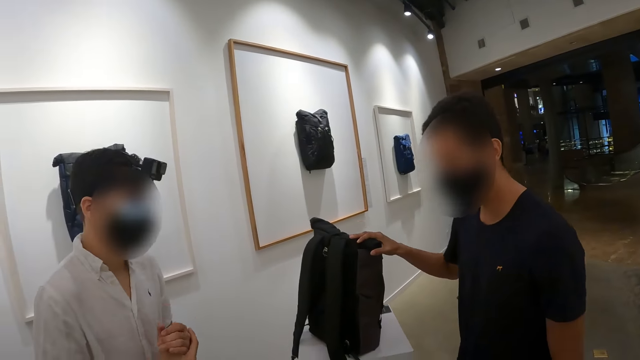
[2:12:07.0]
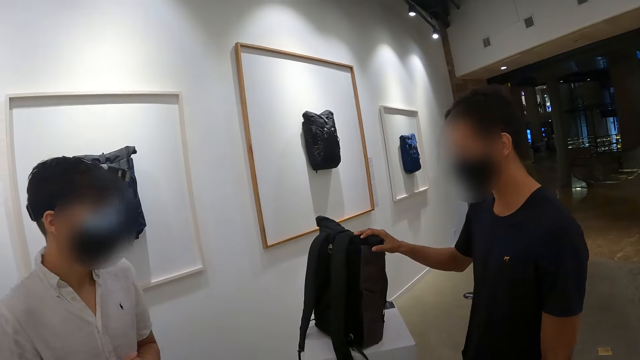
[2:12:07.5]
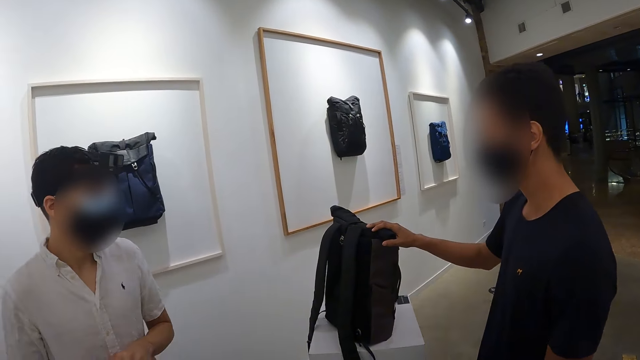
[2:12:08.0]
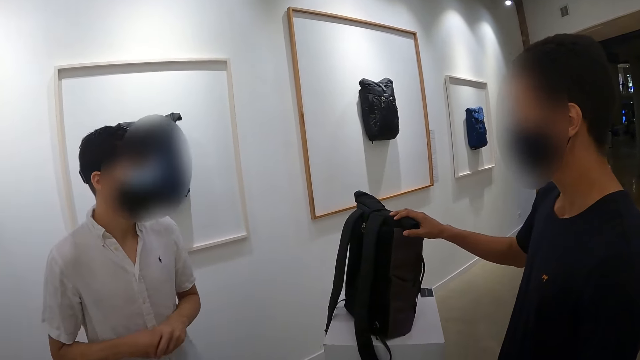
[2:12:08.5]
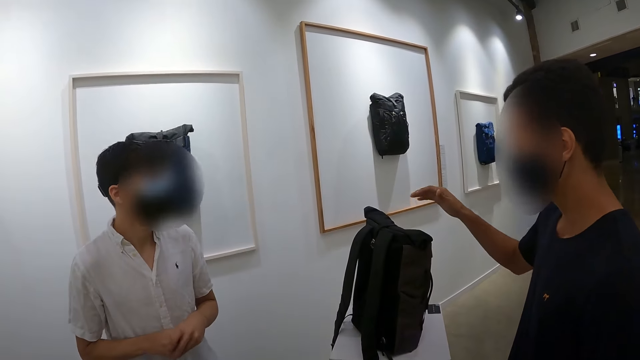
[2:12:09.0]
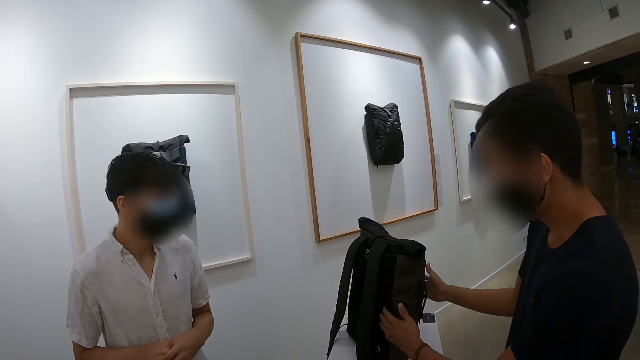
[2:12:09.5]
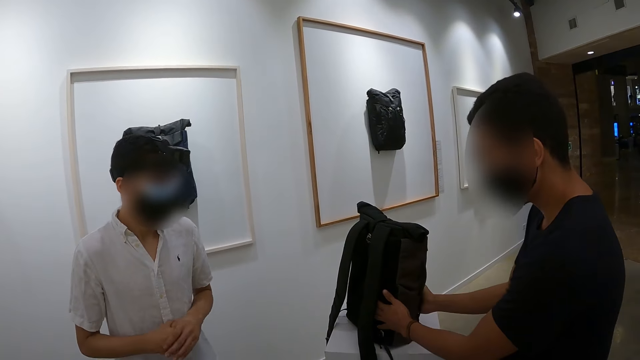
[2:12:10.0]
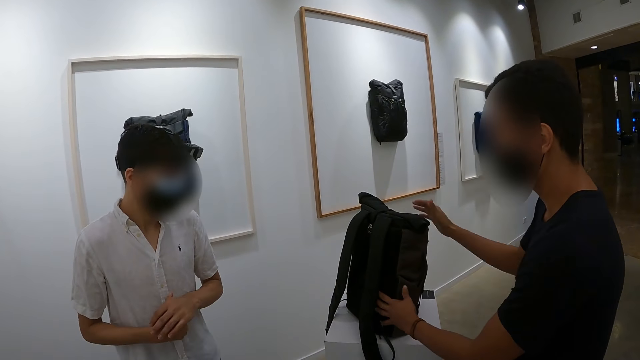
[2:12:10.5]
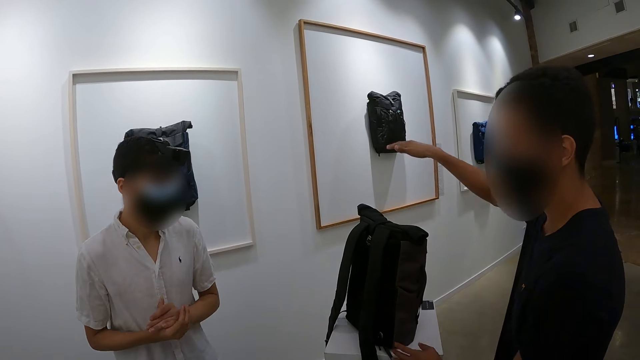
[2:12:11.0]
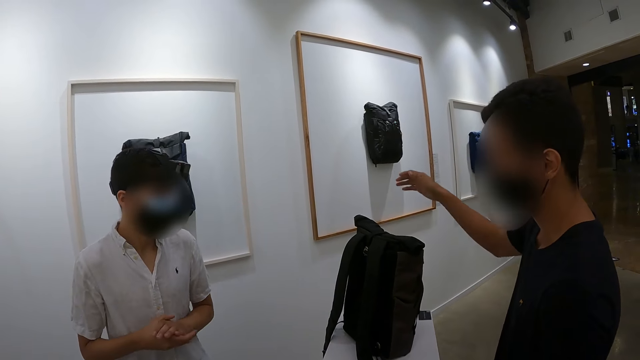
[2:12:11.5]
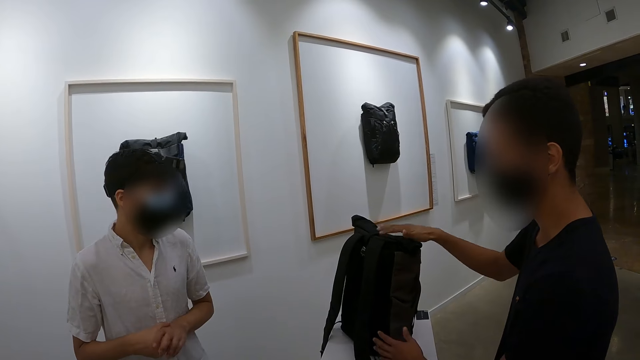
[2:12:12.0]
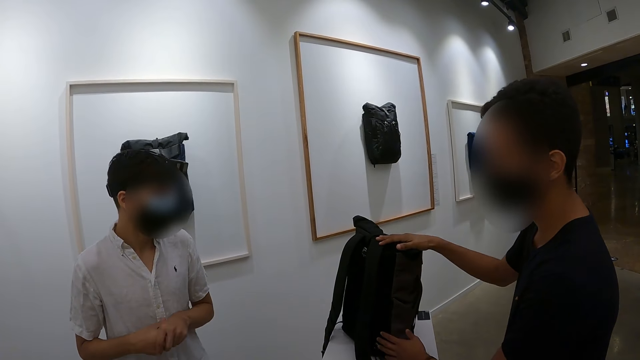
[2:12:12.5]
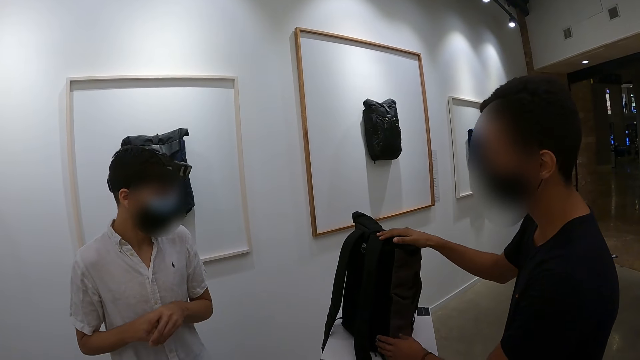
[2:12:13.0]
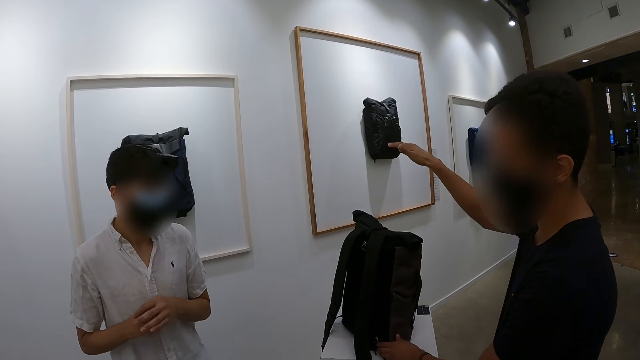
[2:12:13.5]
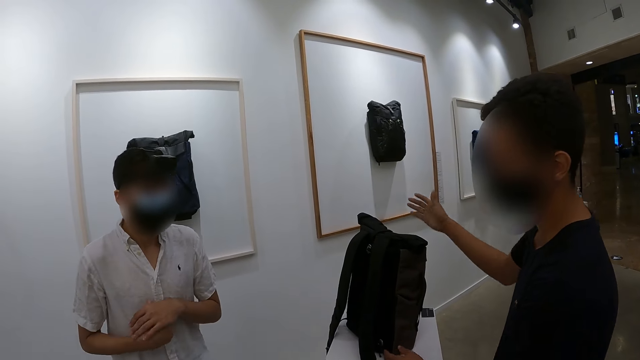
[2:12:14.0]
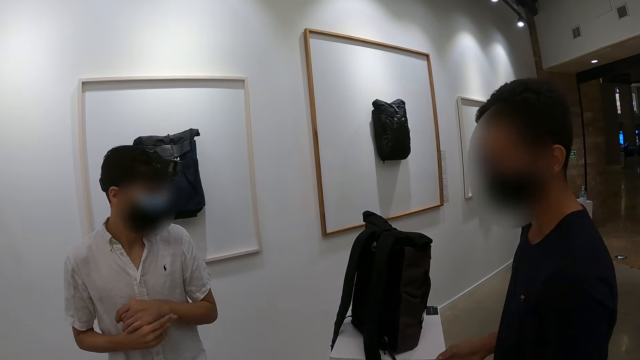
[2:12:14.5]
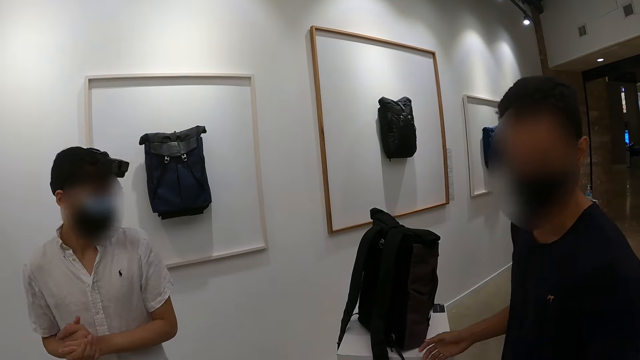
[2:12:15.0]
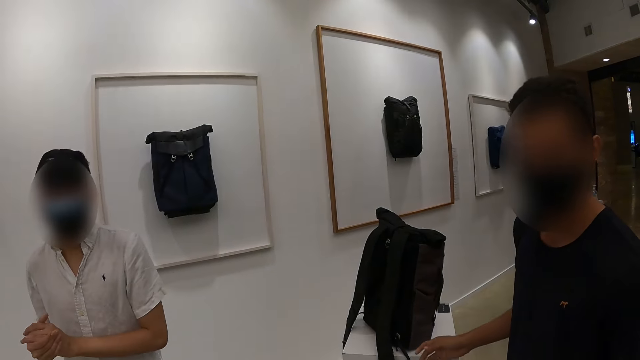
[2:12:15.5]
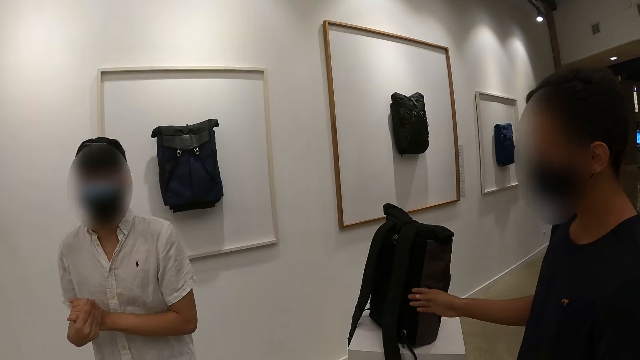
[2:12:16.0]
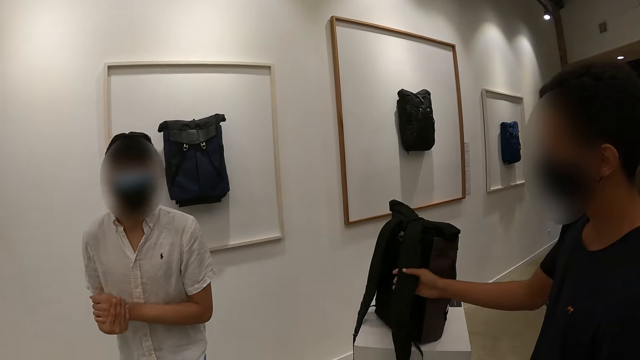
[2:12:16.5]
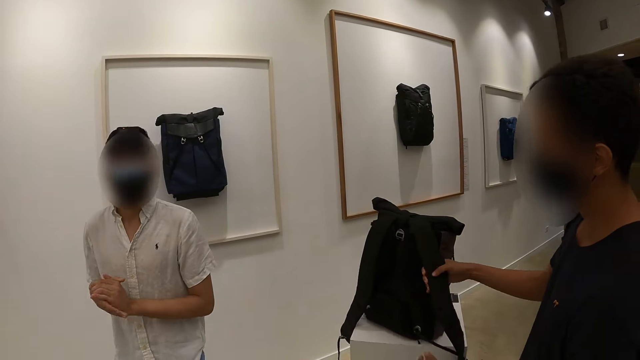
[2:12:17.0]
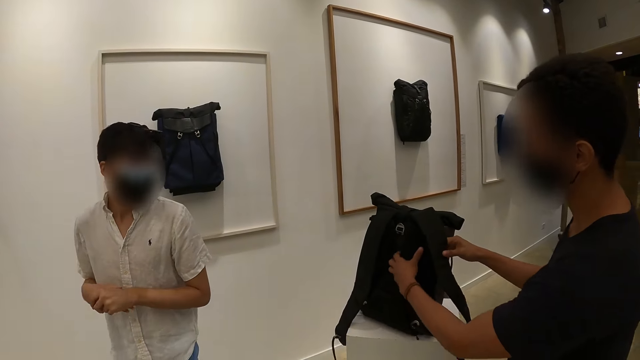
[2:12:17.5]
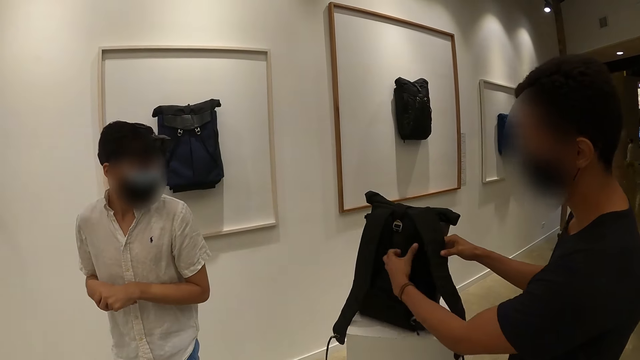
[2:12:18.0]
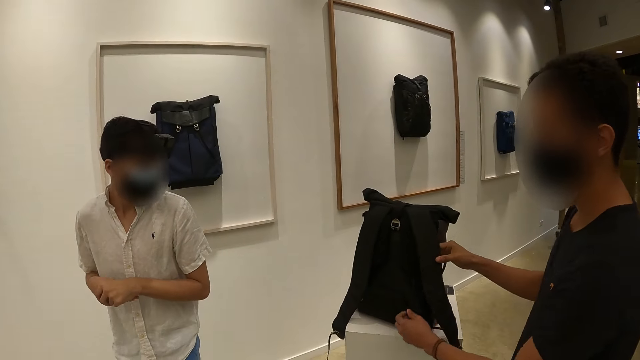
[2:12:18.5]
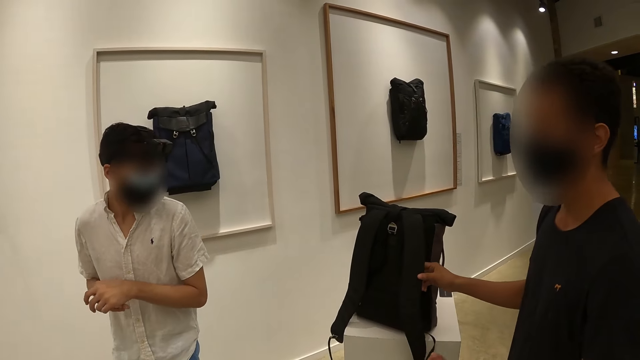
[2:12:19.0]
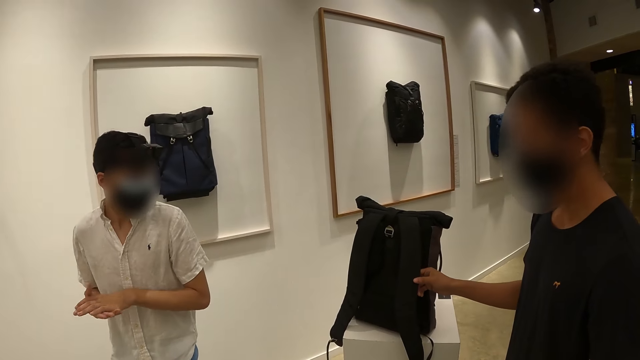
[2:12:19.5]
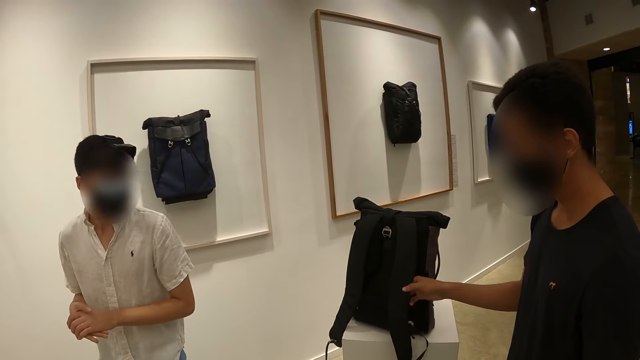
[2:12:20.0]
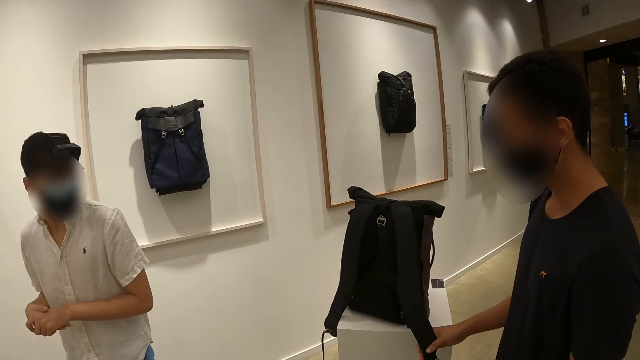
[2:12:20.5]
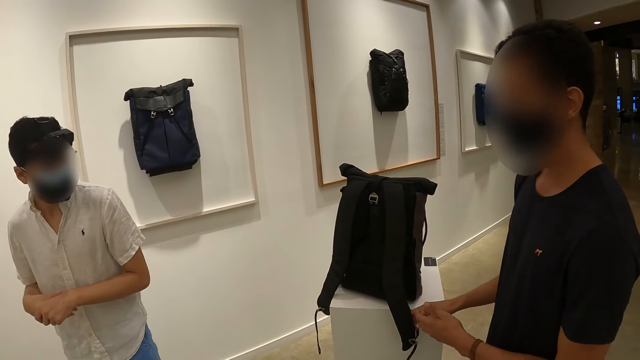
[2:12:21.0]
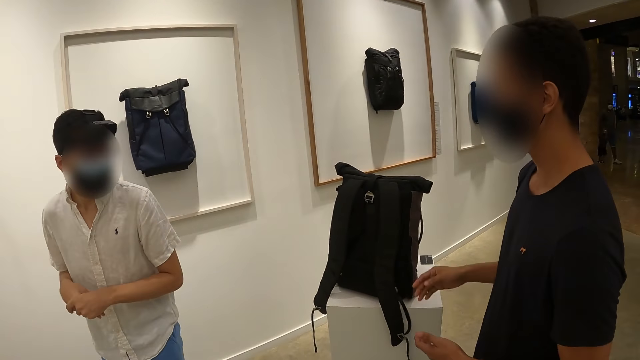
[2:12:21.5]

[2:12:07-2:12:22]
The camera wearer interacts with a man. The man adjusts the bag on the display desk with his hands. The man shows the camera wearer the bag. He places his right hand on the bag on the display desk, holds the bag on the display desk with his right hand, and touches the bag on the display desk with his hands.

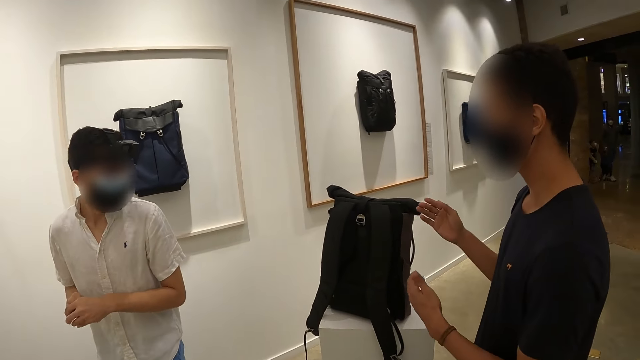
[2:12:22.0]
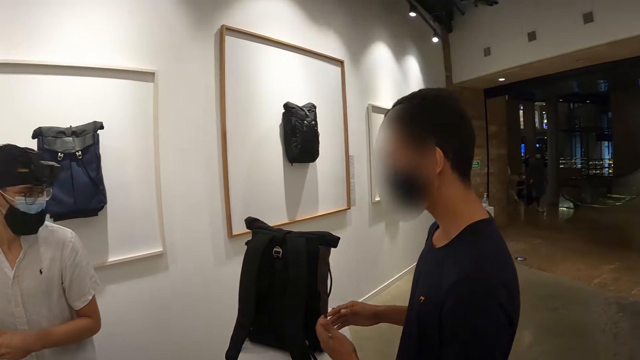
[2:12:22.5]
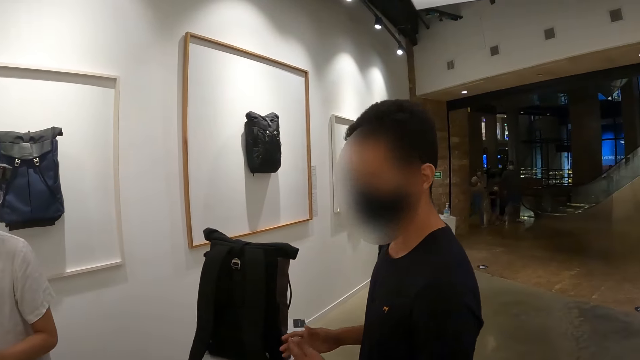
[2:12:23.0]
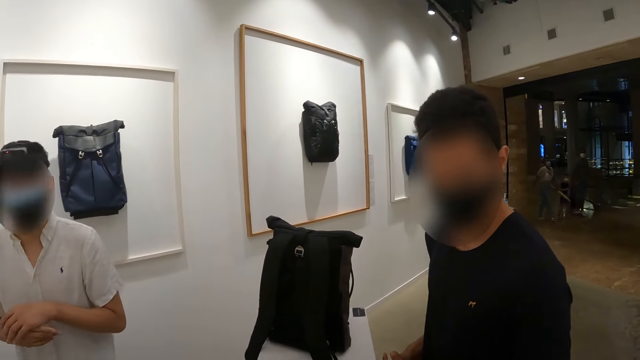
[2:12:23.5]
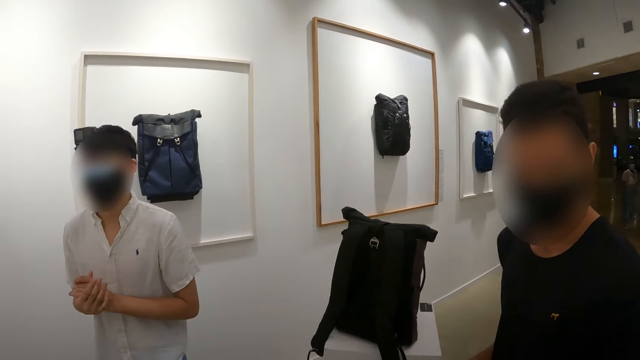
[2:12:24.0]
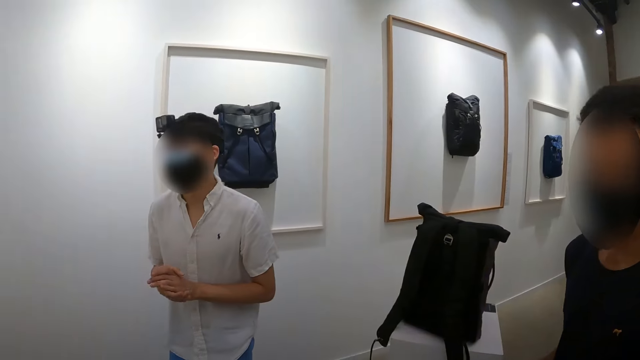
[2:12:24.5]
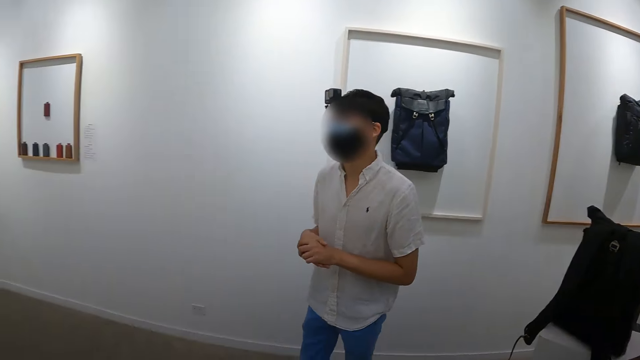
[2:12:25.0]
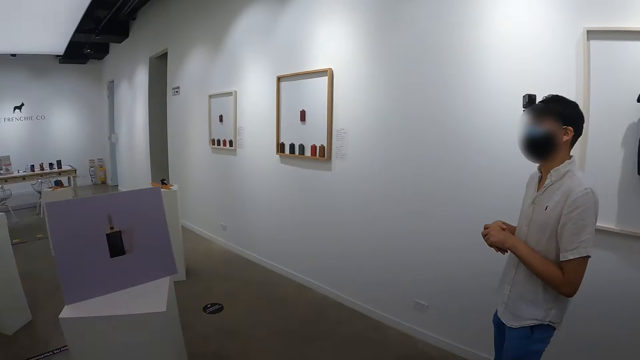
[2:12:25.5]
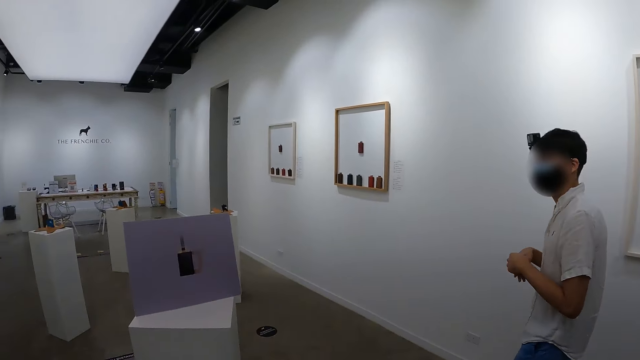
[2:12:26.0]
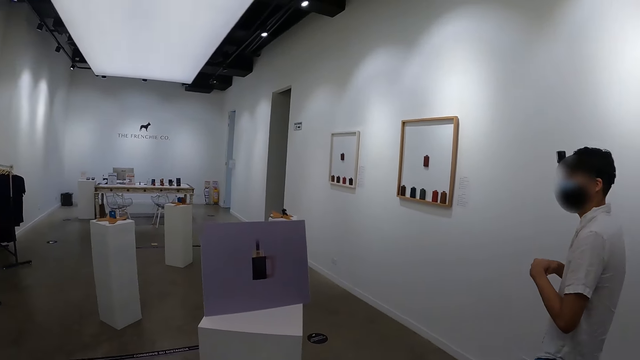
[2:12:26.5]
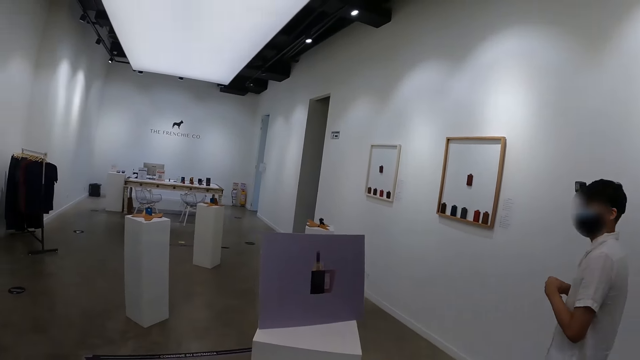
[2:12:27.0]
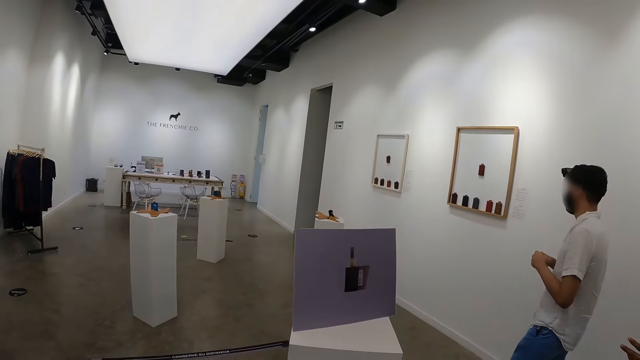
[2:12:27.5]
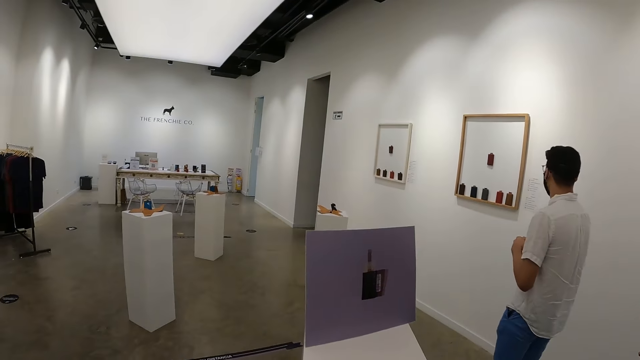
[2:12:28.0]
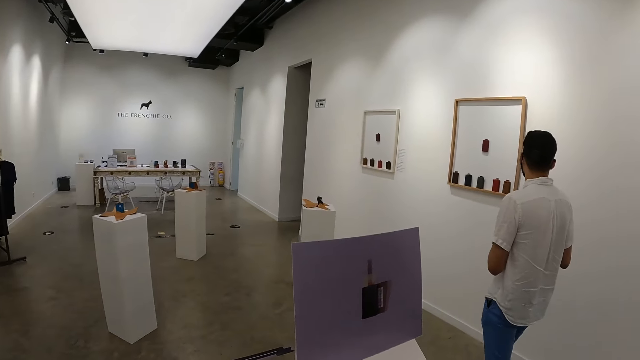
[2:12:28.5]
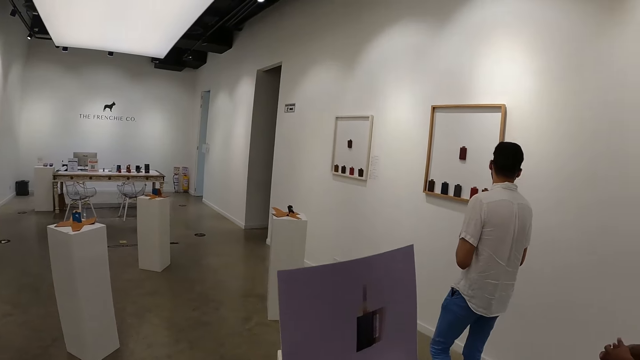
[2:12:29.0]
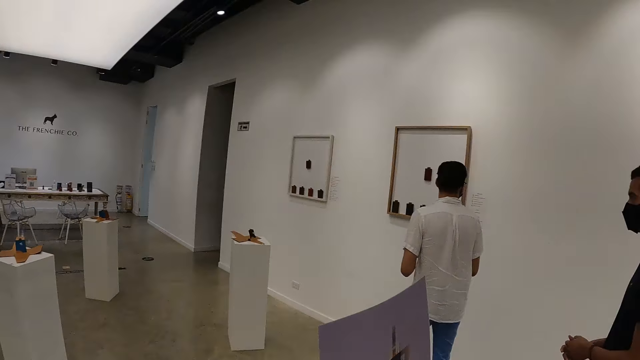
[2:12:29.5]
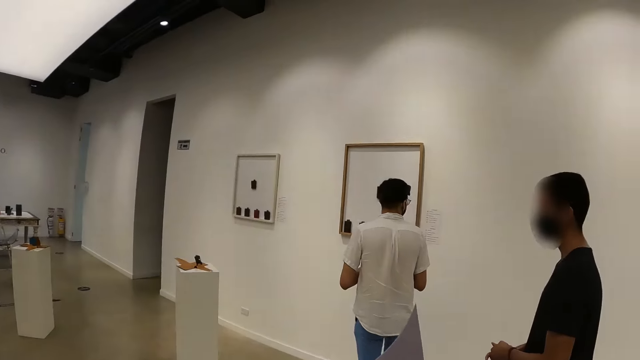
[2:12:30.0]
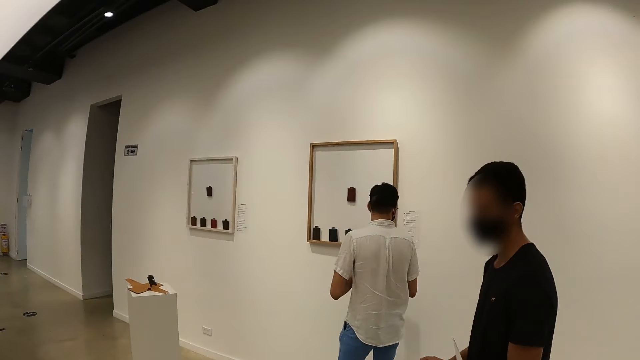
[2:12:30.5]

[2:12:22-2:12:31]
A man rubs his hands together. The camera wearer looks around. They walk with the first man and another man in the augmented store.
